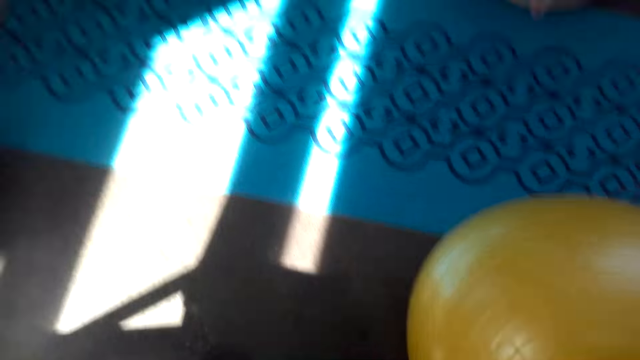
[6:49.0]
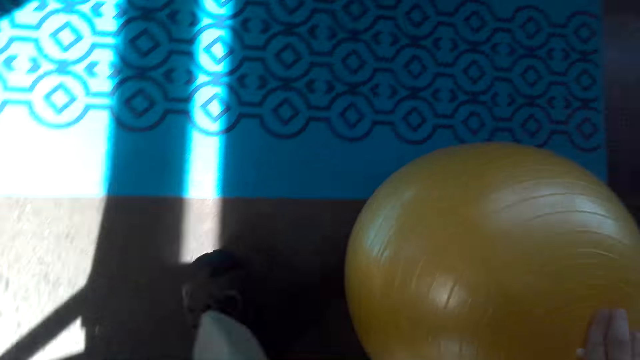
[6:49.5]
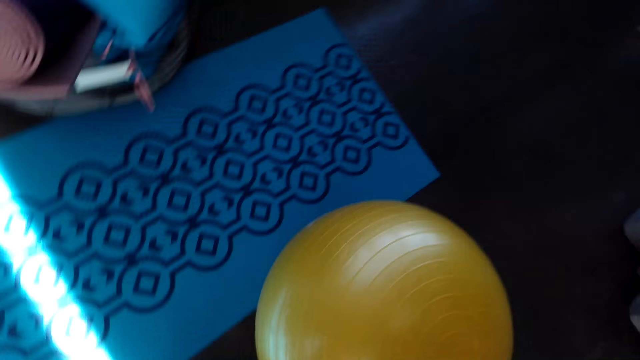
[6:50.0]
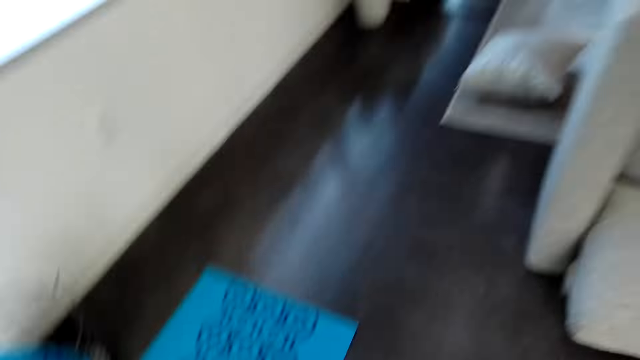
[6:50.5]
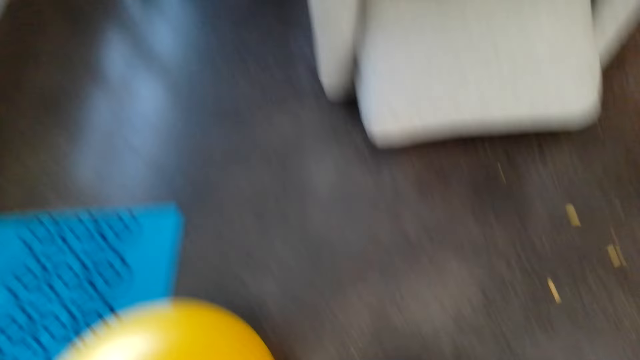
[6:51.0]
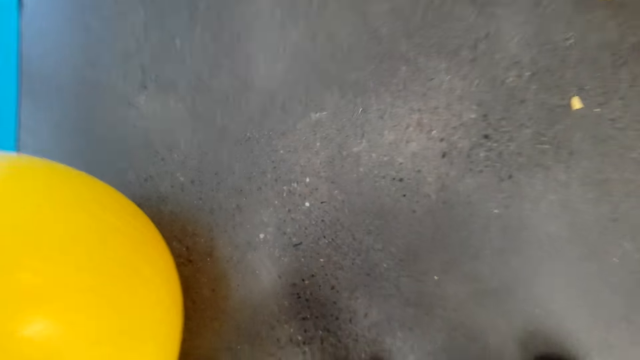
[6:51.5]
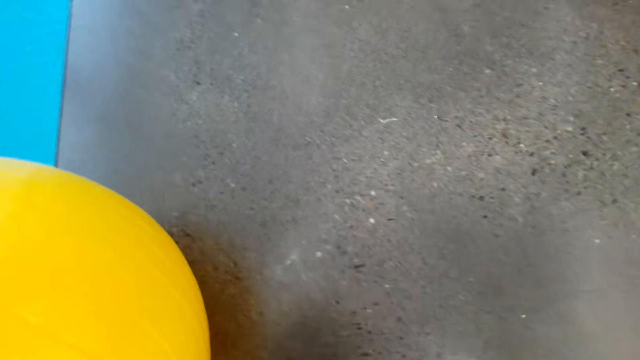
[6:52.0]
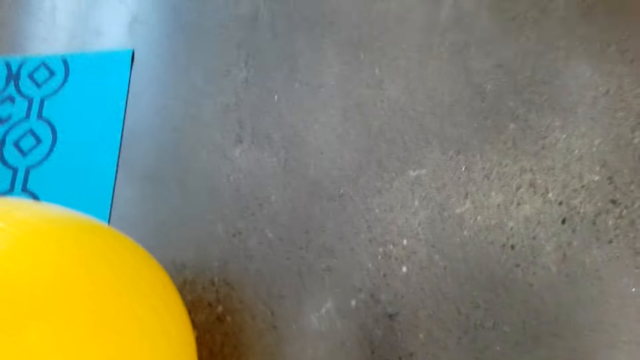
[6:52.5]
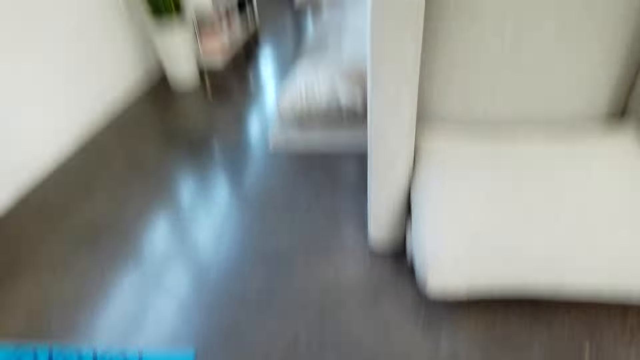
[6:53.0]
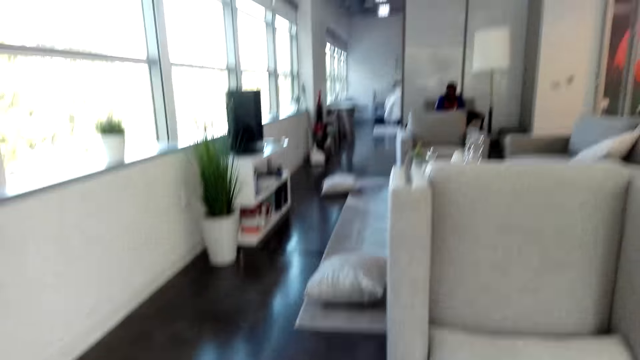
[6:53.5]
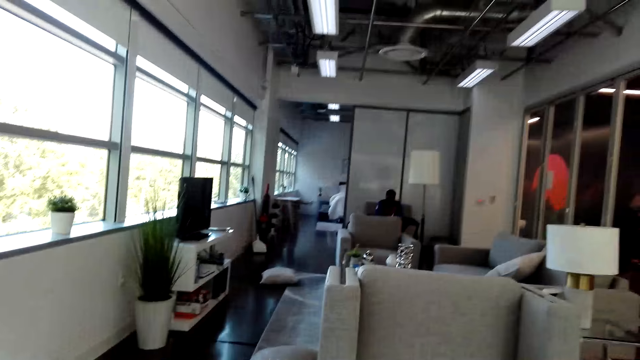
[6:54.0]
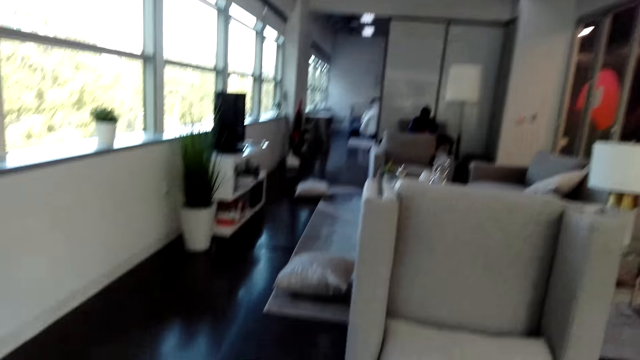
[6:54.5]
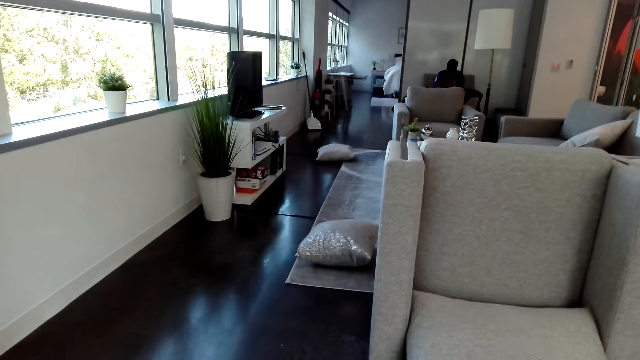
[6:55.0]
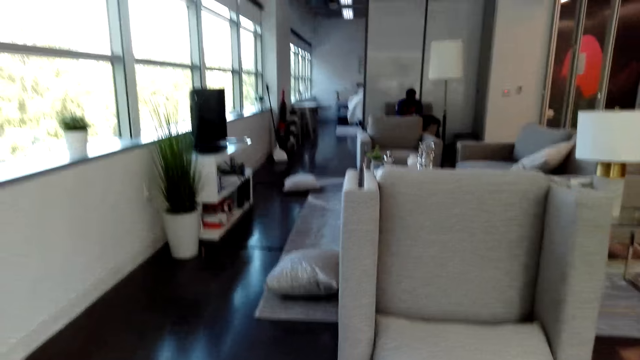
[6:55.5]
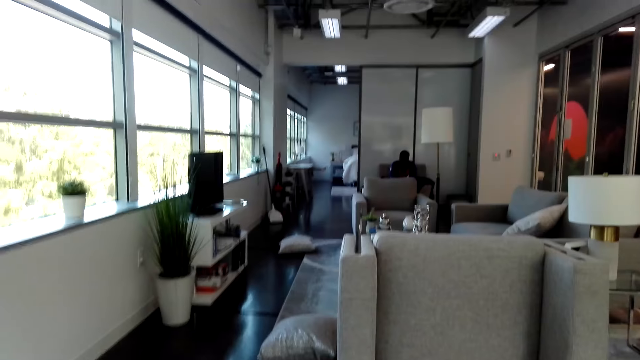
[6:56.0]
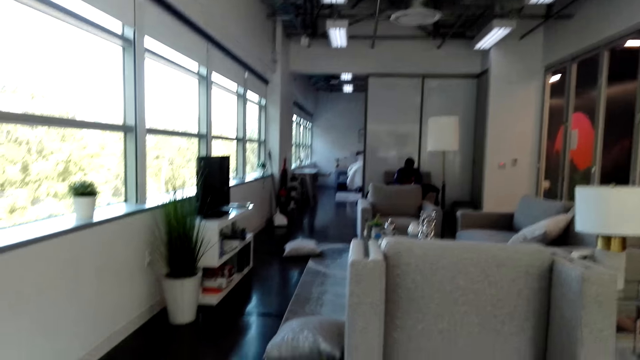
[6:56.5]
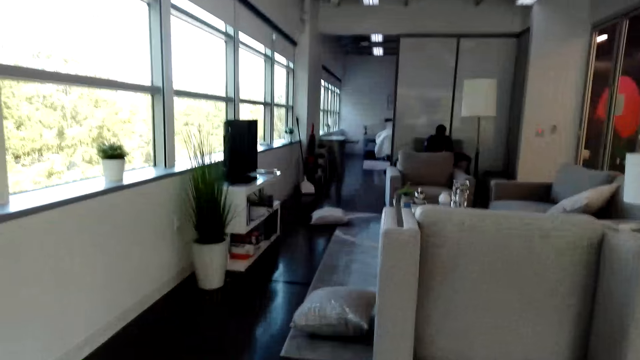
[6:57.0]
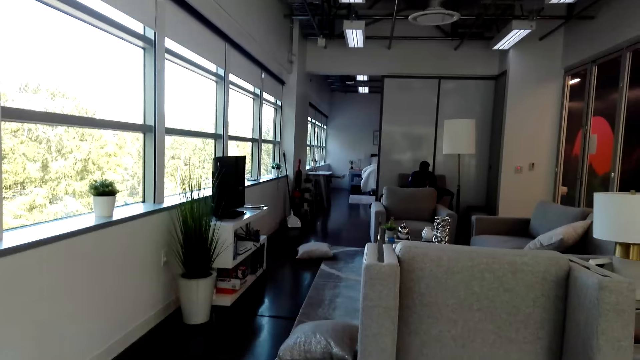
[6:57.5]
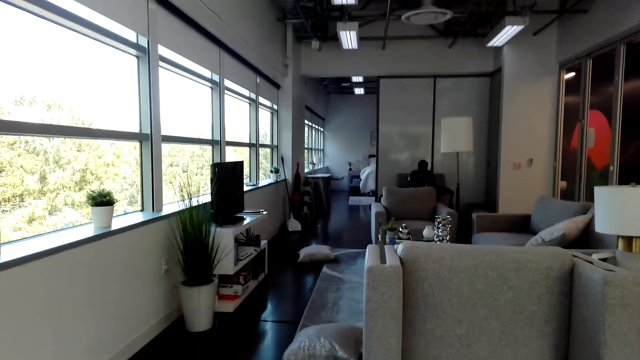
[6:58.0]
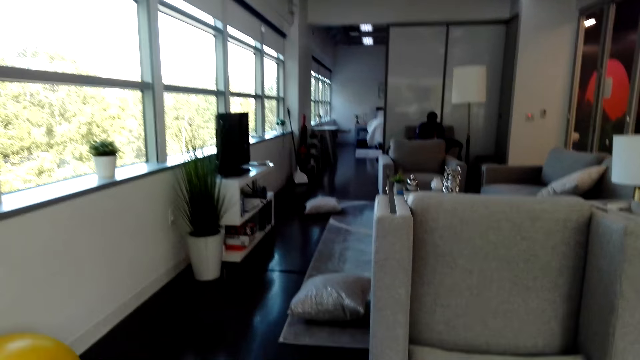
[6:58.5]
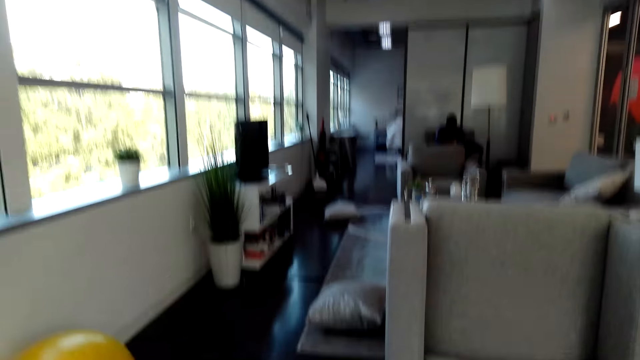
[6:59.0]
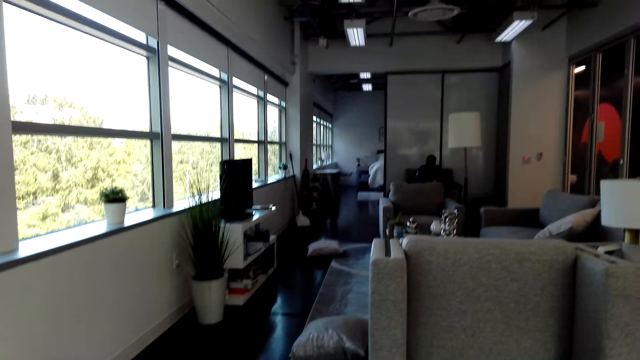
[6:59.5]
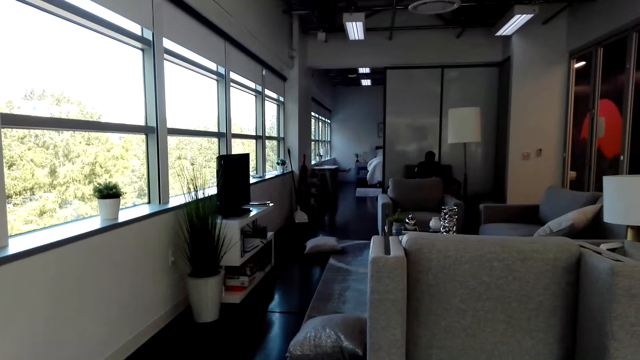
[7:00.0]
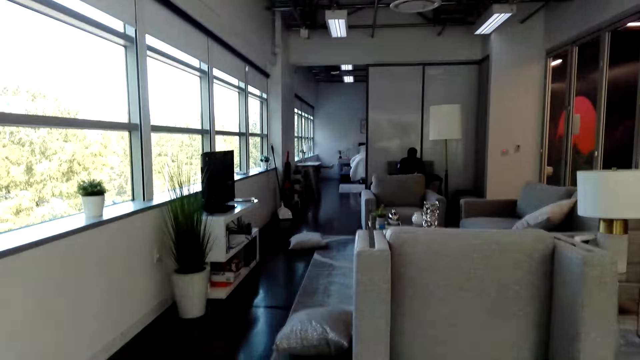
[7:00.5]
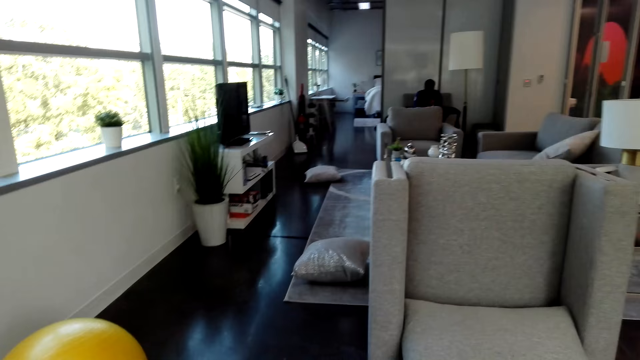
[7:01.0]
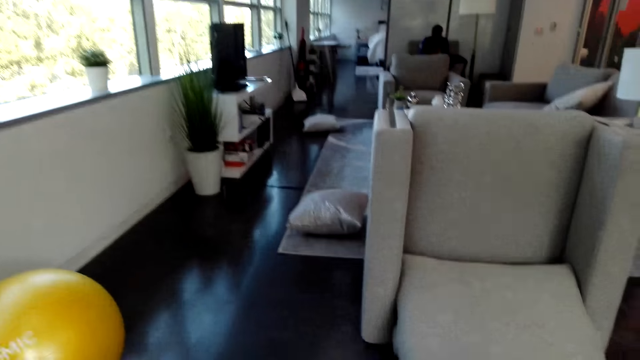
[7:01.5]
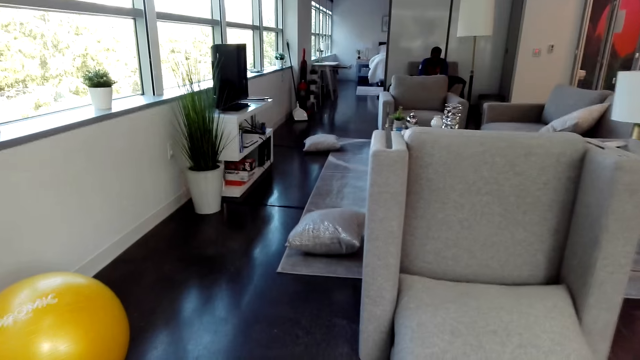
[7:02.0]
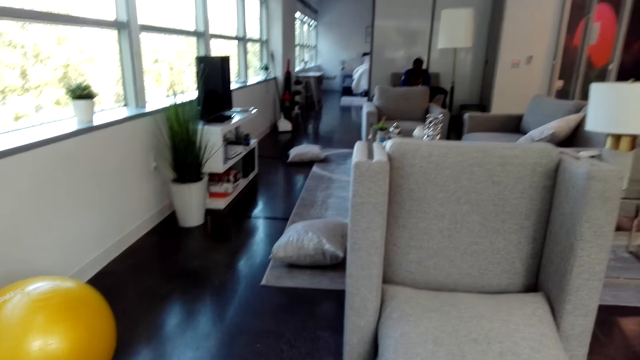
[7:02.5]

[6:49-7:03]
The camera wearer talks. They look at a person.

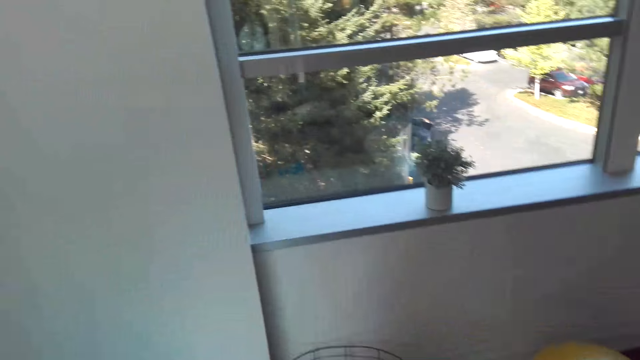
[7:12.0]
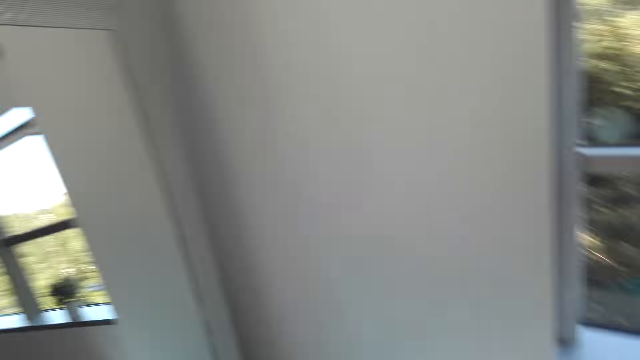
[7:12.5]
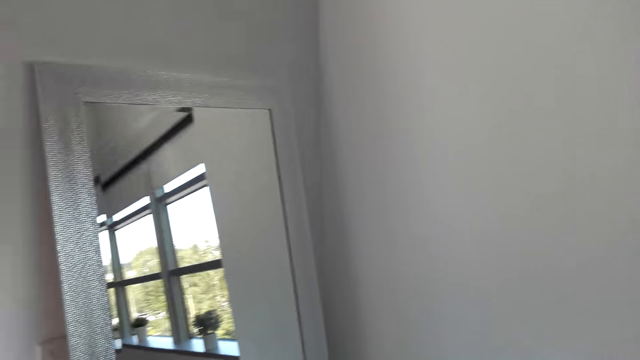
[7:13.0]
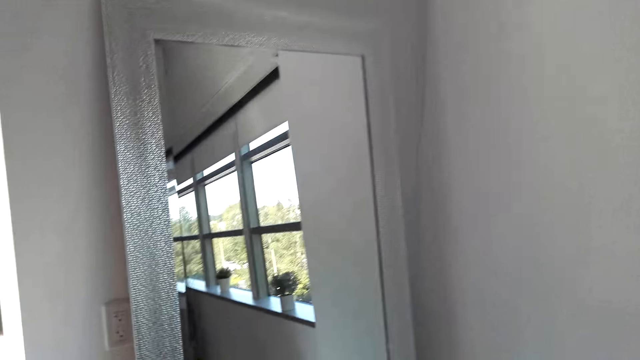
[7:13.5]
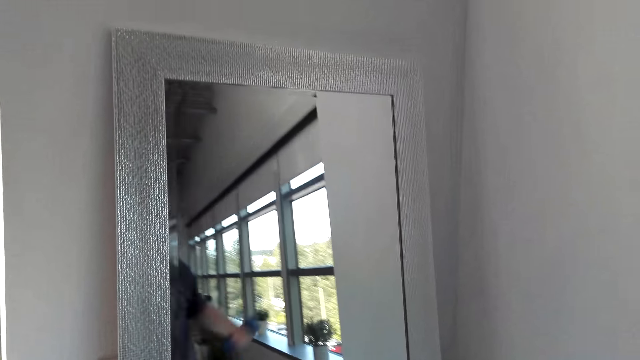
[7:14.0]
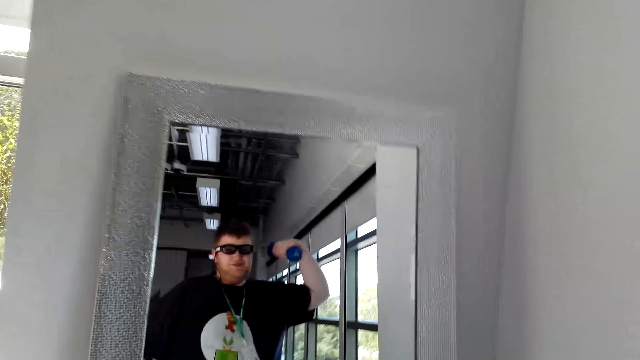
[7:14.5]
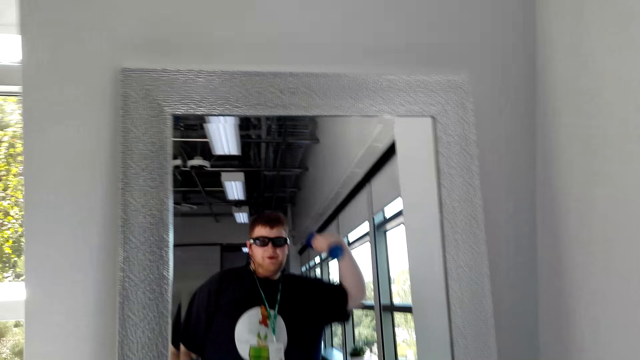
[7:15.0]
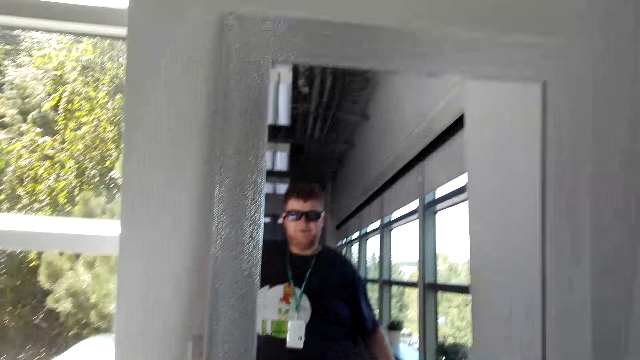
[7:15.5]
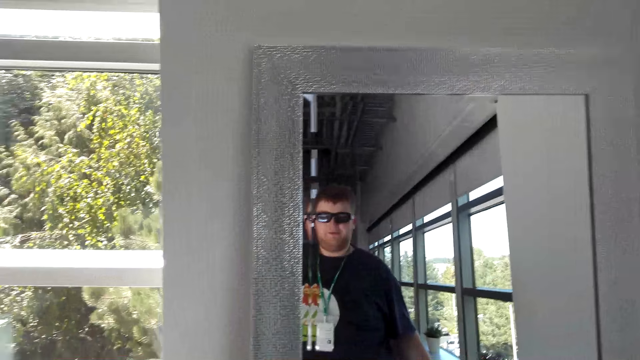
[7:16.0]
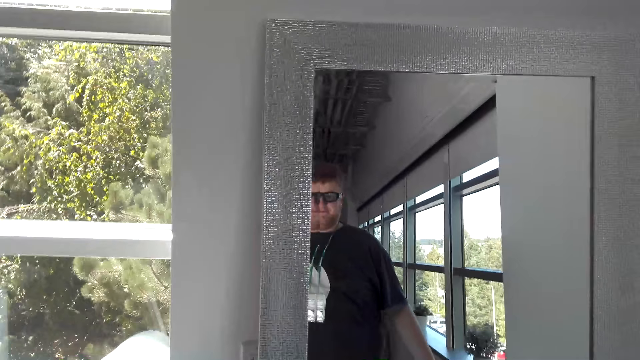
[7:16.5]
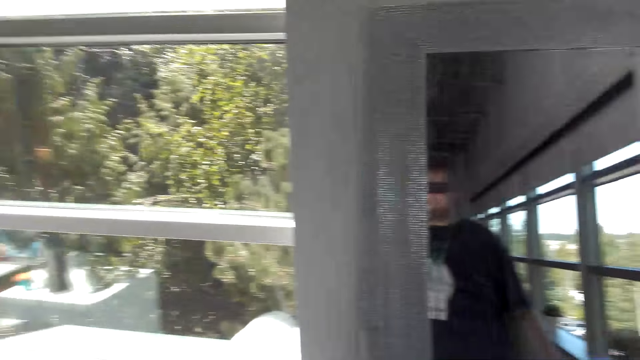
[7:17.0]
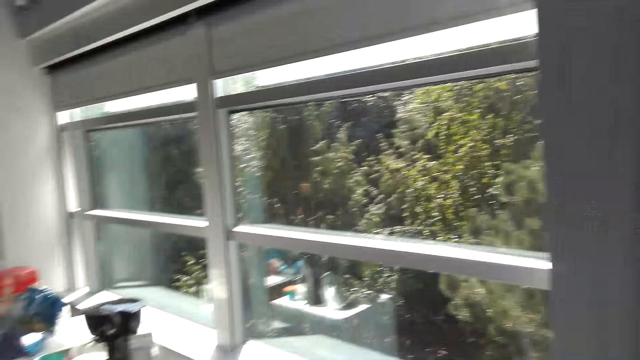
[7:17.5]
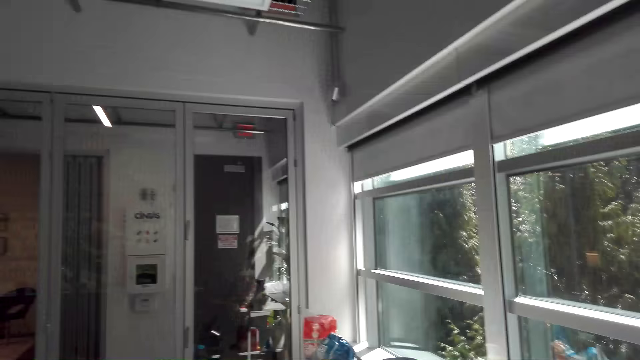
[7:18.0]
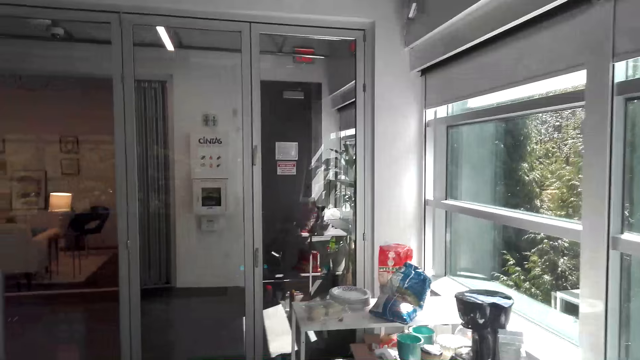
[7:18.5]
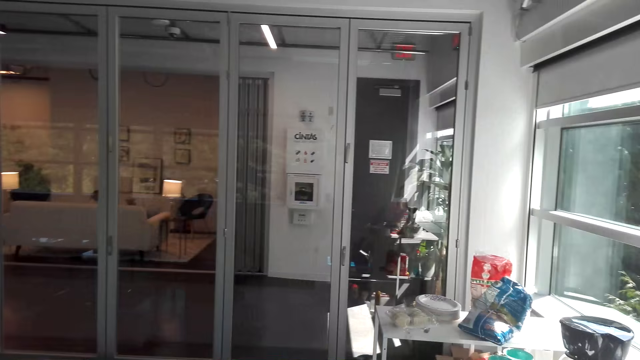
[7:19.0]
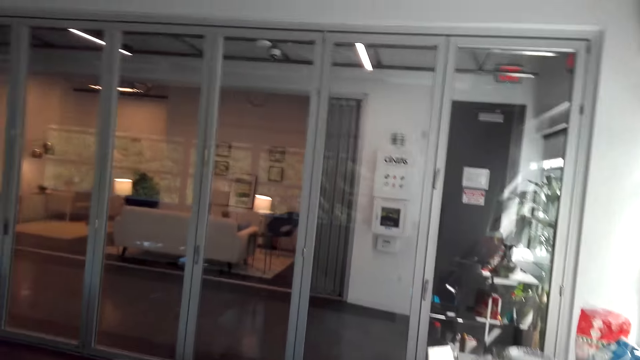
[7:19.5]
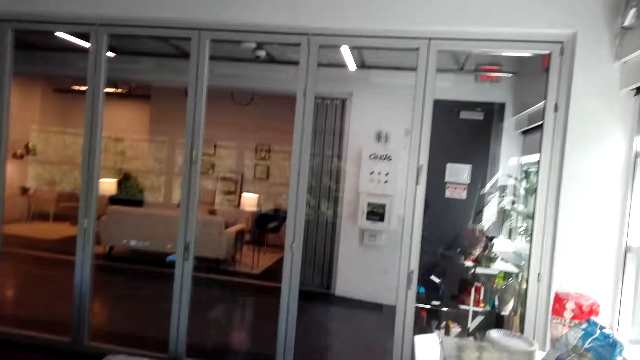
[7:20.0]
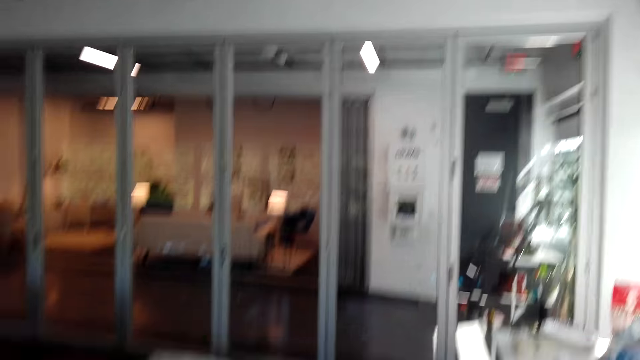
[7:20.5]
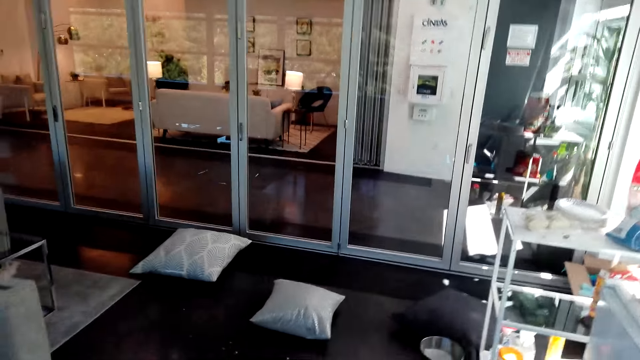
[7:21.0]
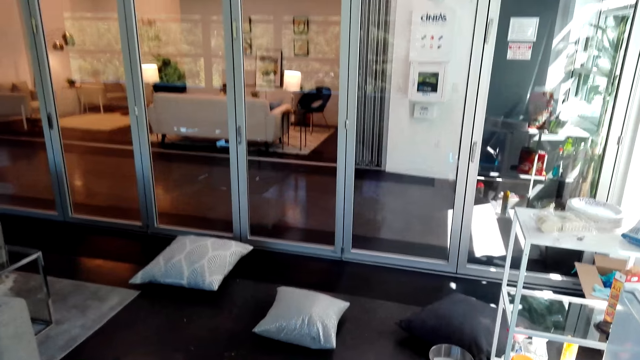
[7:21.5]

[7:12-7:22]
The camera wearer looks around. They lift a dumbbell. They look at a mirror. They look around. They do something.
